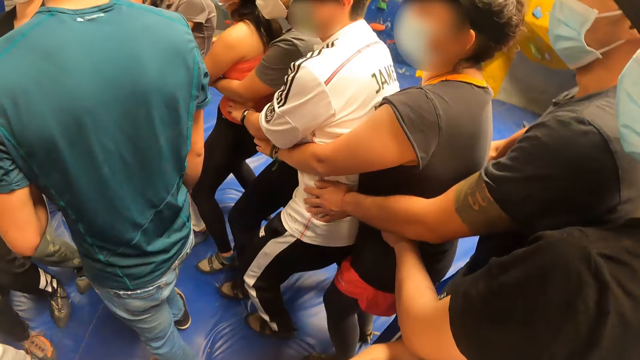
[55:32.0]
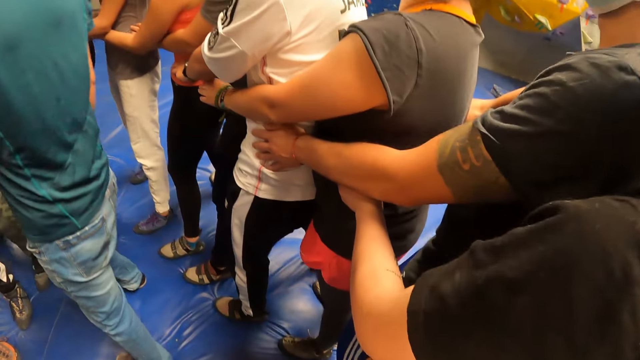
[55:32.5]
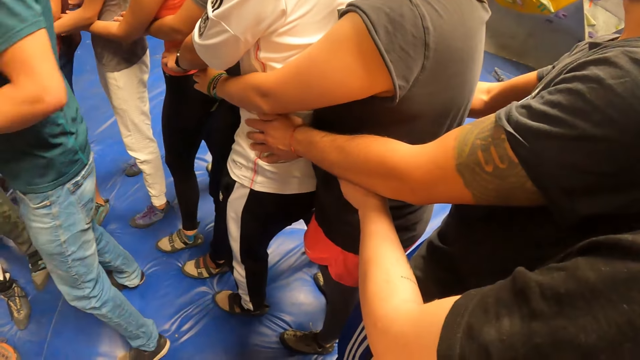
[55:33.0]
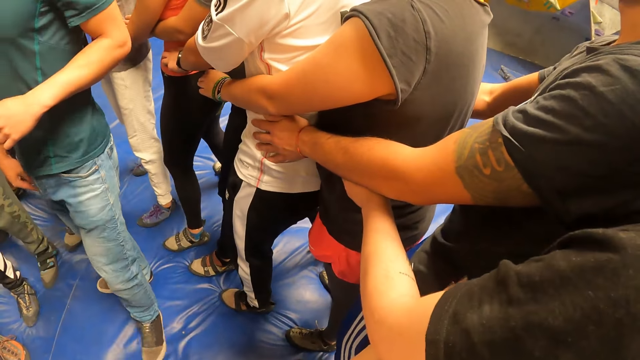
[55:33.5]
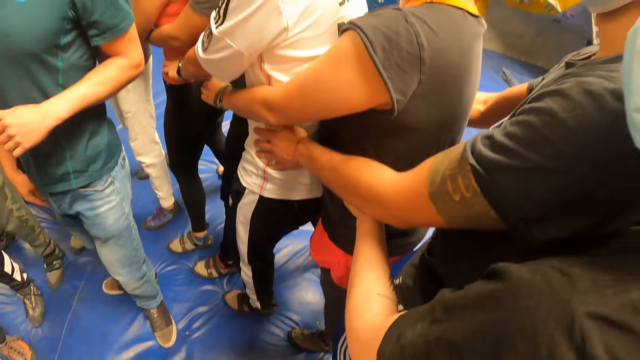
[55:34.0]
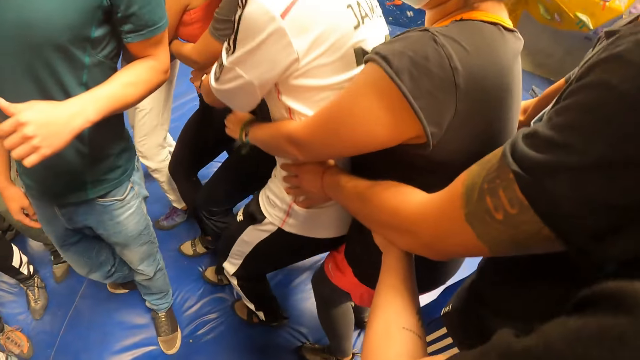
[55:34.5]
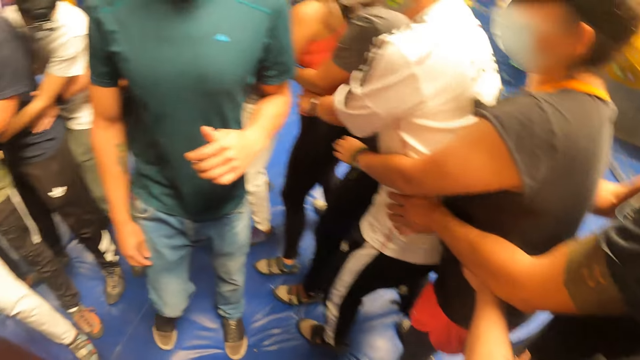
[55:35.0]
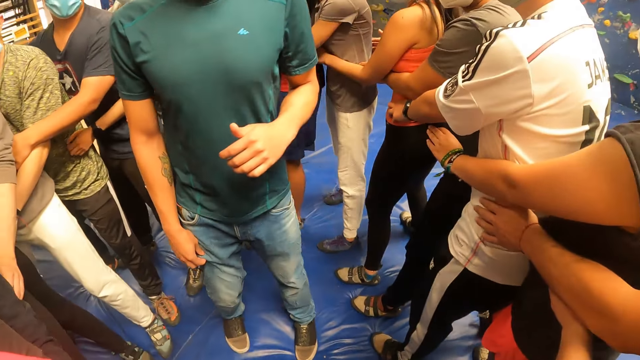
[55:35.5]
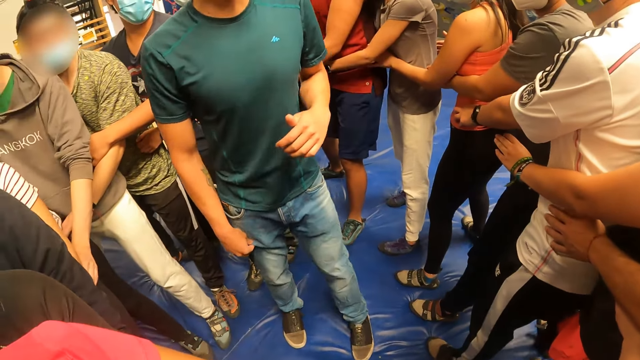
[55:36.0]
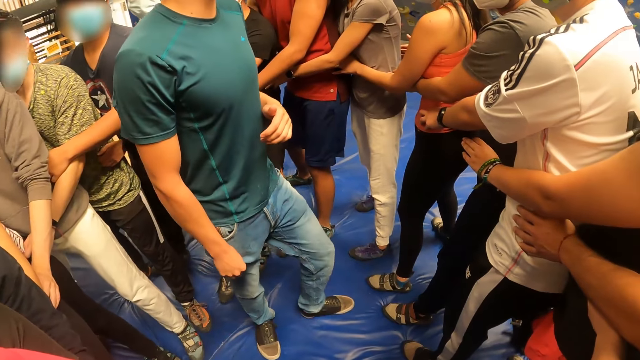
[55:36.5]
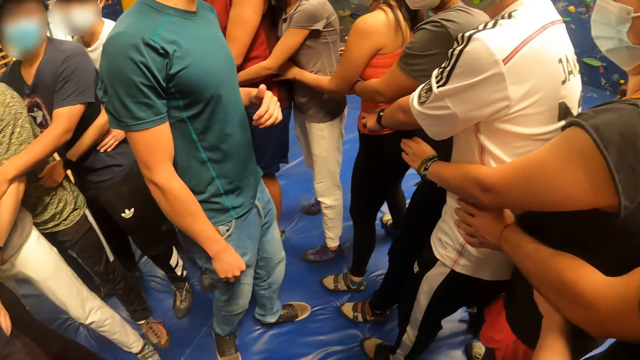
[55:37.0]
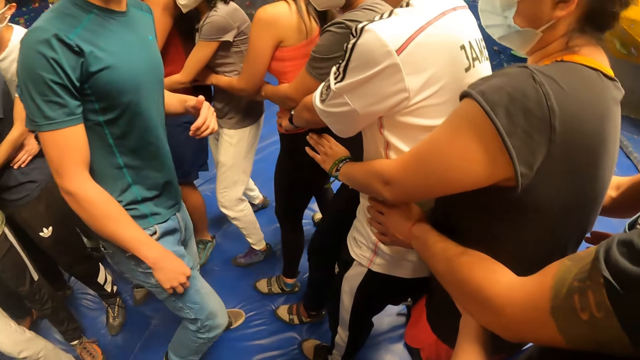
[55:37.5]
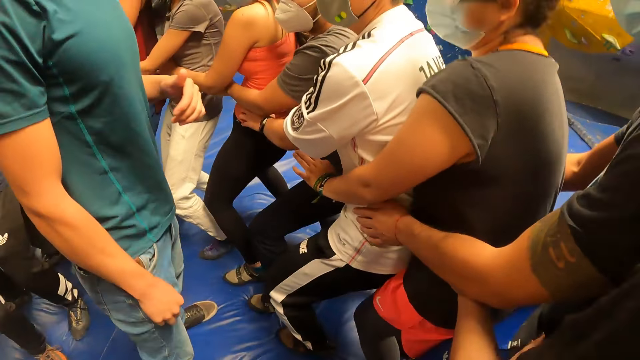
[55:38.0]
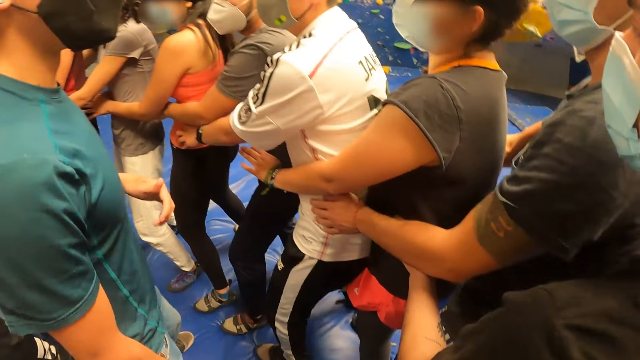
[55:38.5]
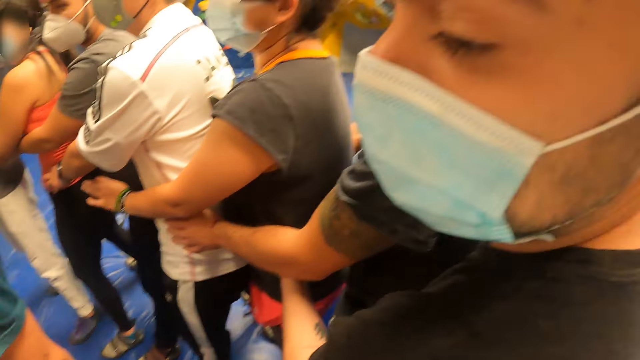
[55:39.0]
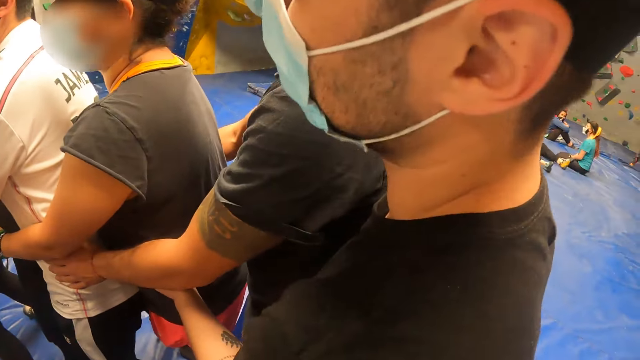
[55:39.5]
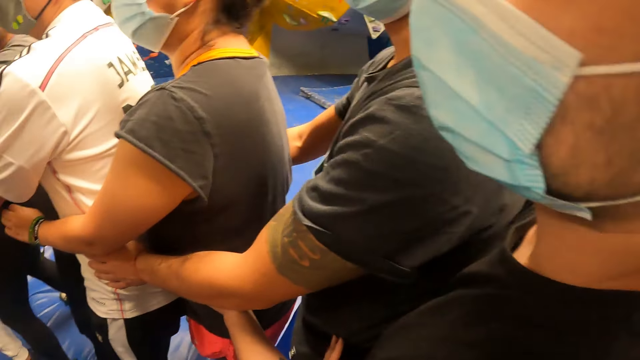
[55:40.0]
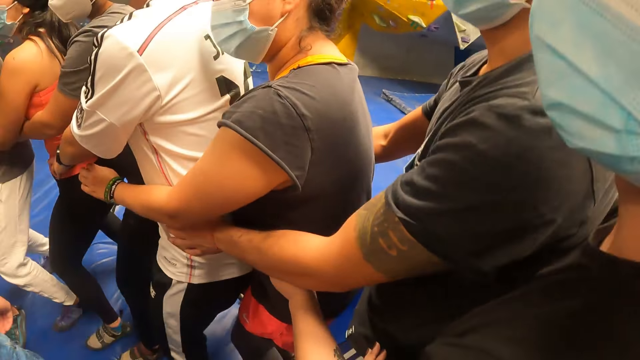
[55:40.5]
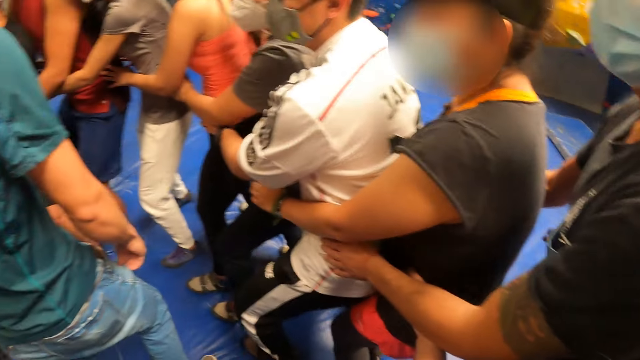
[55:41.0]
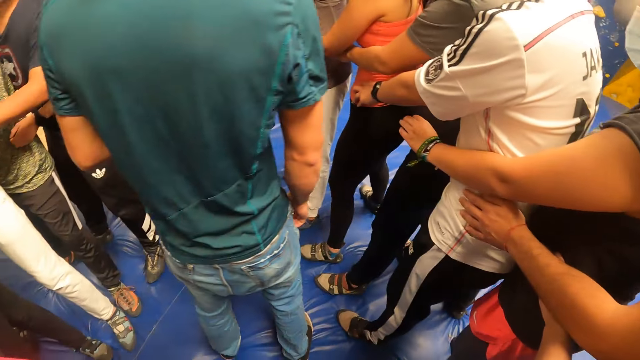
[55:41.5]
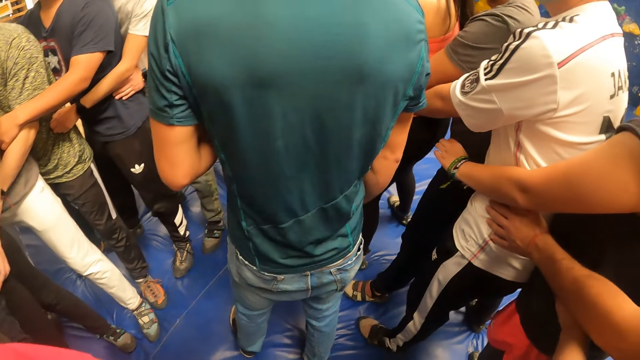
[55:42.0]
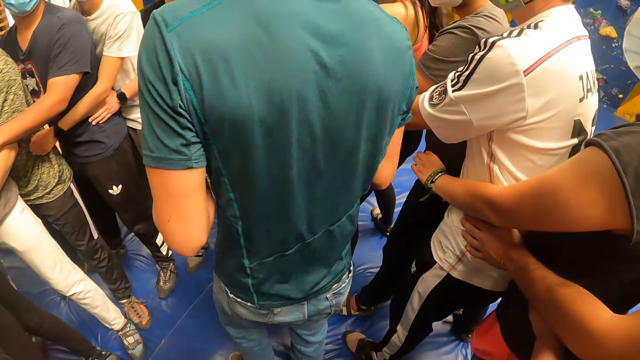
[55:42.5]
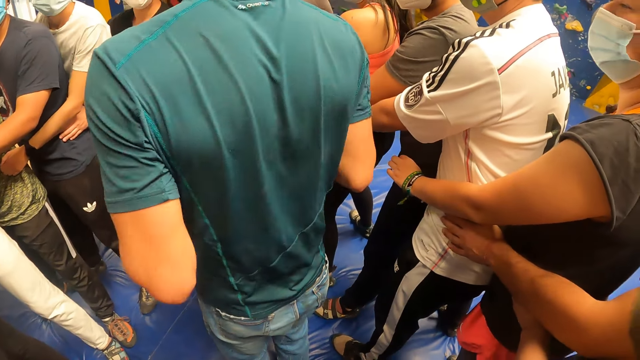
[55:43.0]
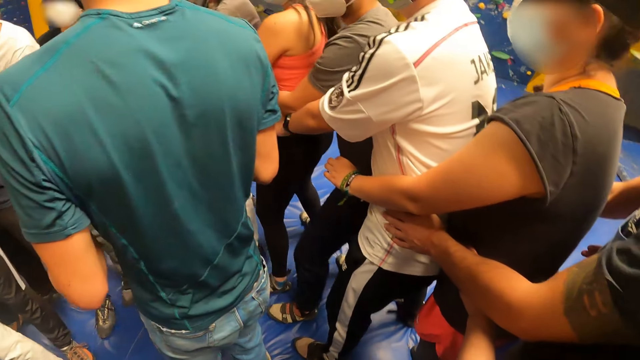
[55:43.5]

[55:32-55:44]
The camera wearer bends his legs.

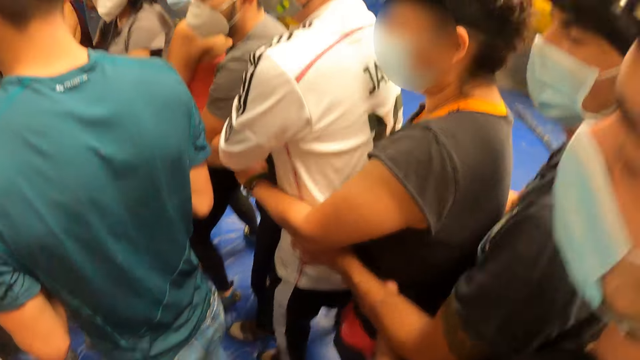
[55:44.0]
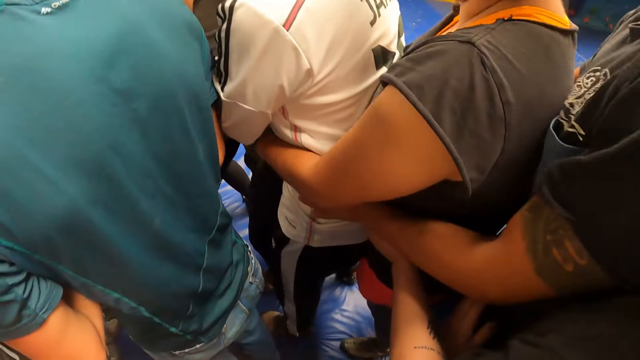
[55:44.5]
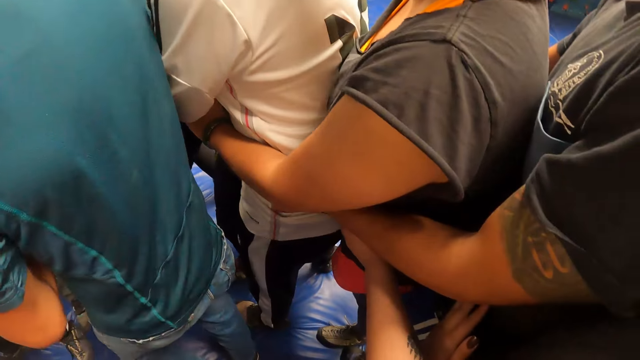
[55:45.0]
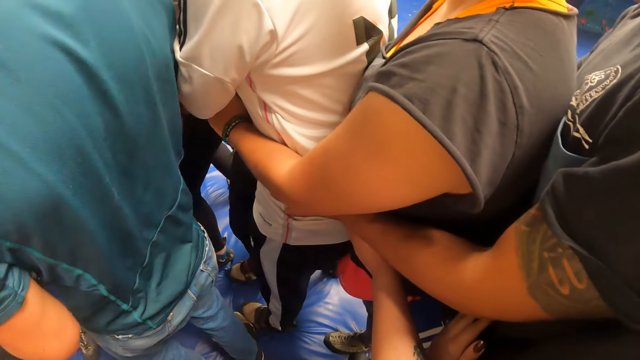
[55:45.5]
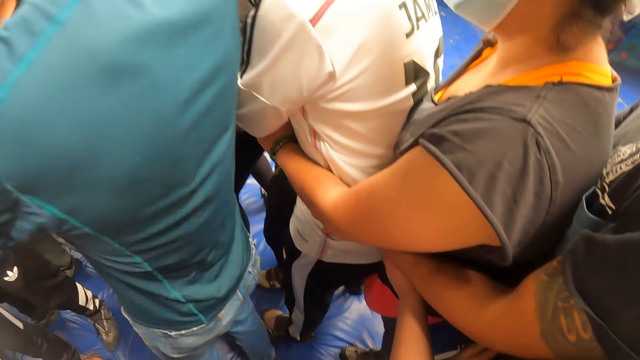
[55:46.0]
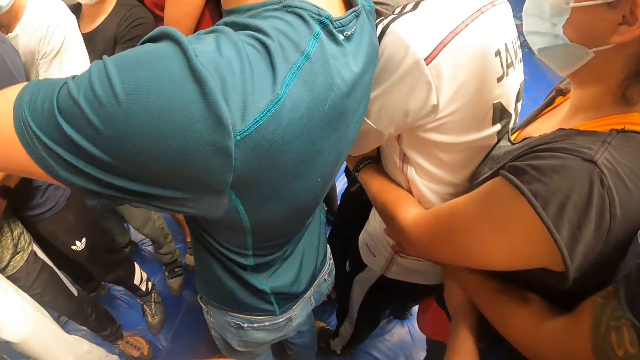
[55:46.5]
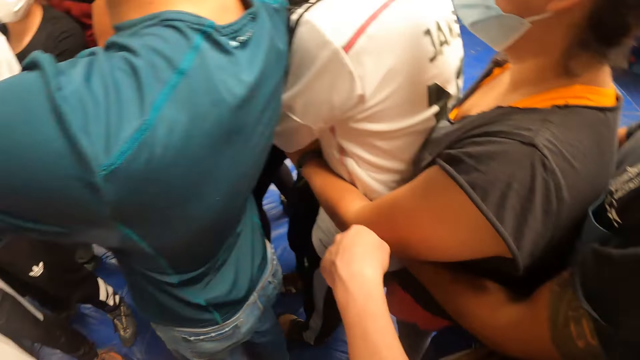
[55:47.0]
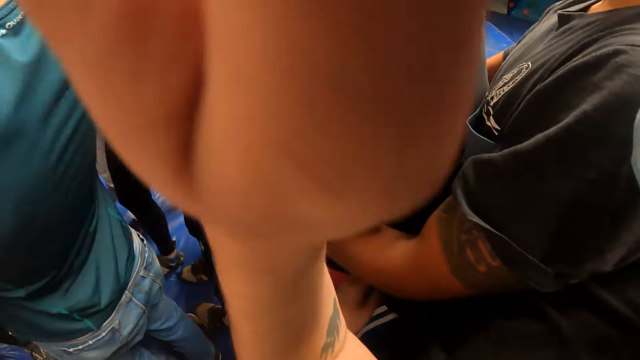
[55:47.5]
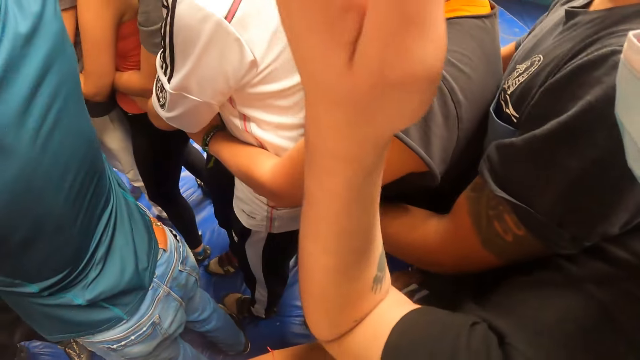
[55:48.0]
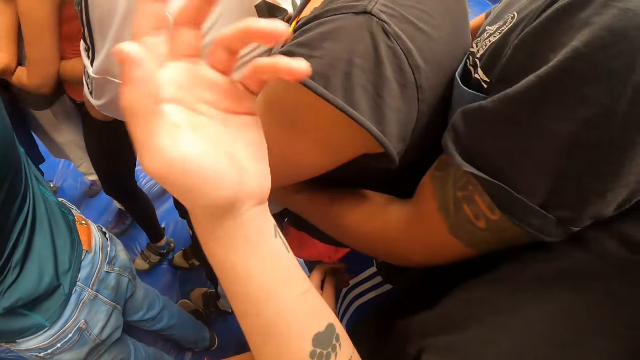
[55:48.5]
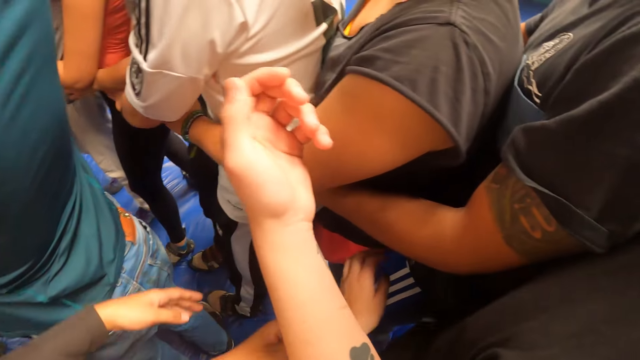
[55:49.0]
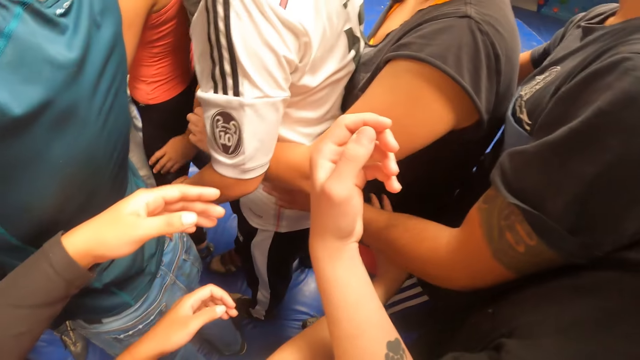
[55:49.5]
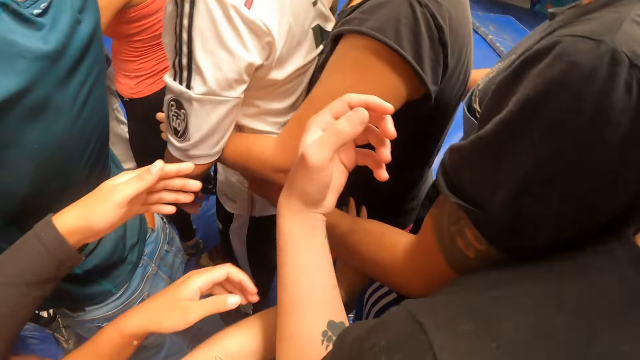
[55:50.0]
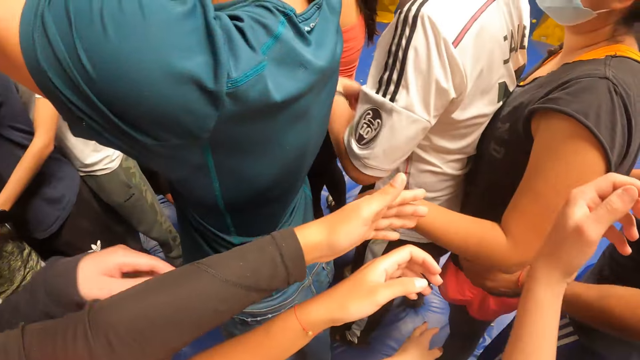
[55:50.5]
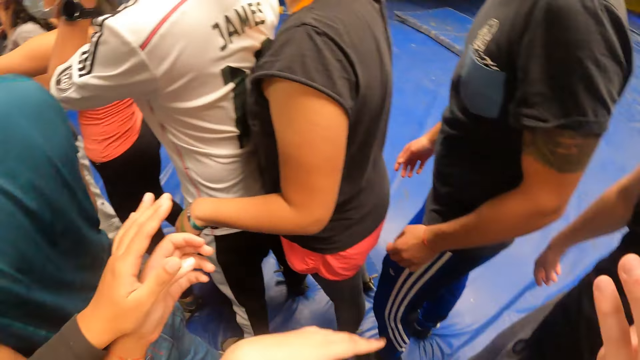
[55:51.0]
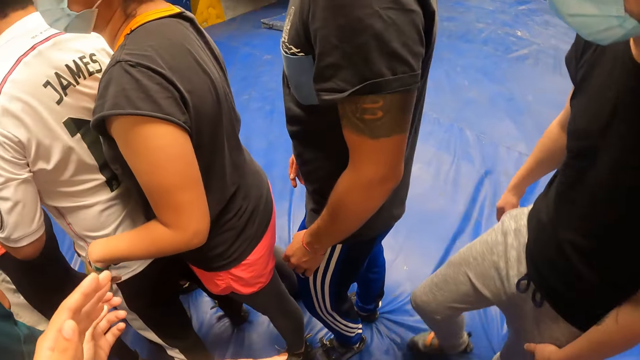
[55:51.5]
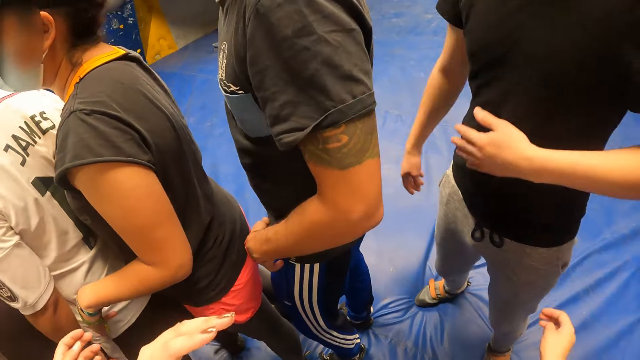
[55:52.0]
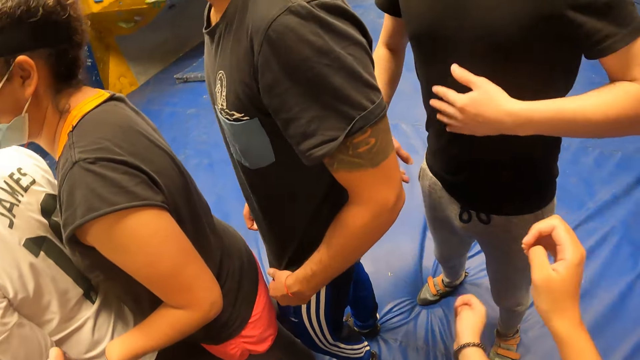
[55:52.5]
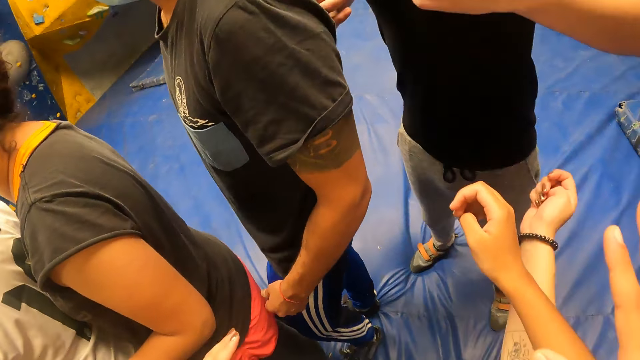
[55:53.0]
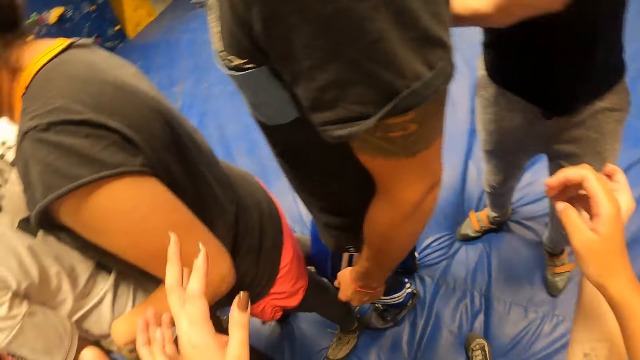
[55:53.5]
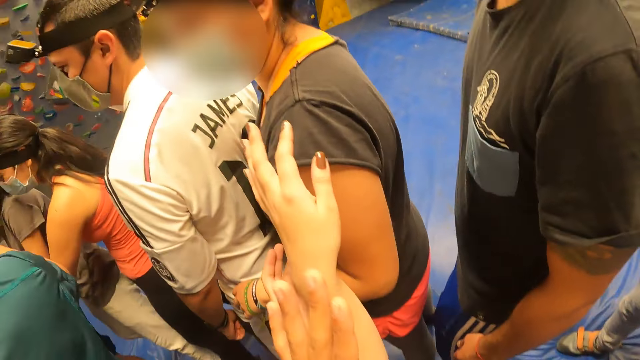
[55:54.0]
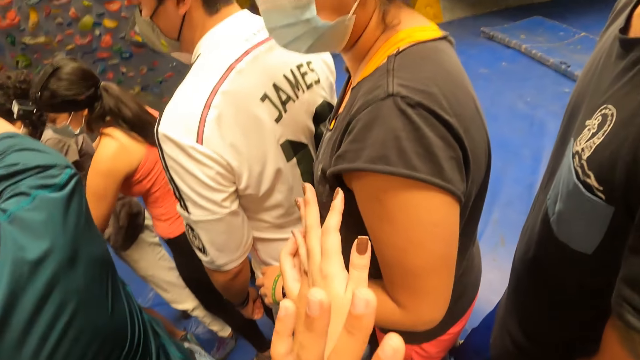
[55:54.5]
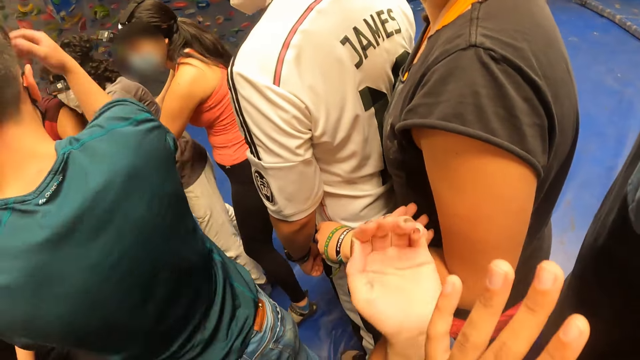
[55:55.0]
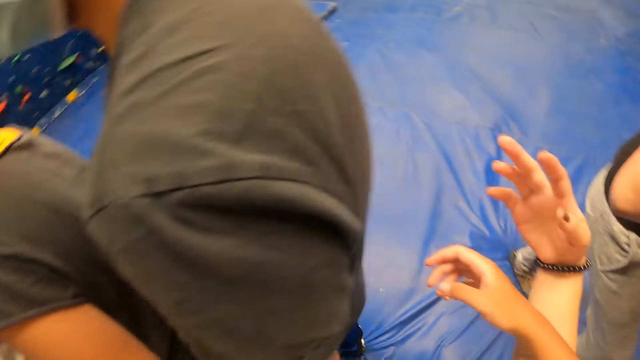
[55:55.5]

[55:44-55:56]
The camera wearer raises his hand.
